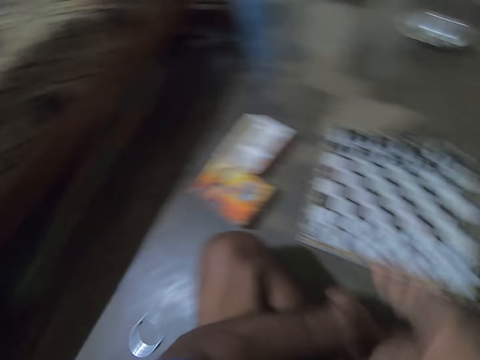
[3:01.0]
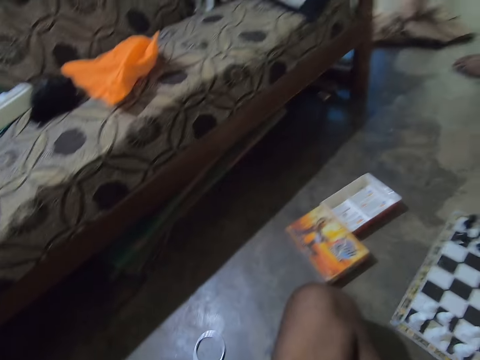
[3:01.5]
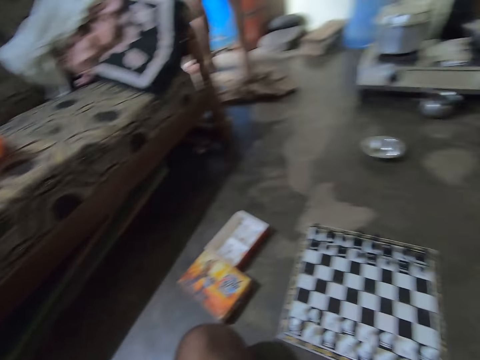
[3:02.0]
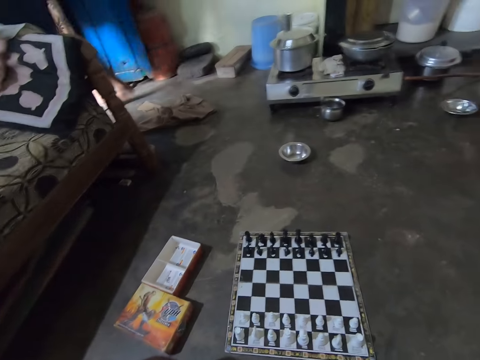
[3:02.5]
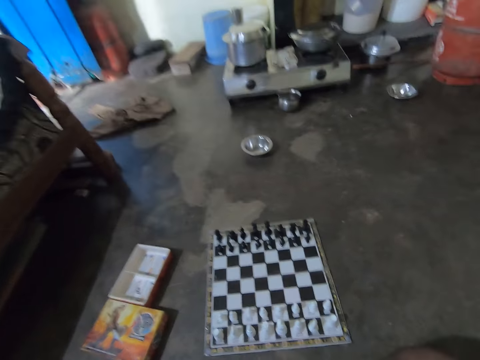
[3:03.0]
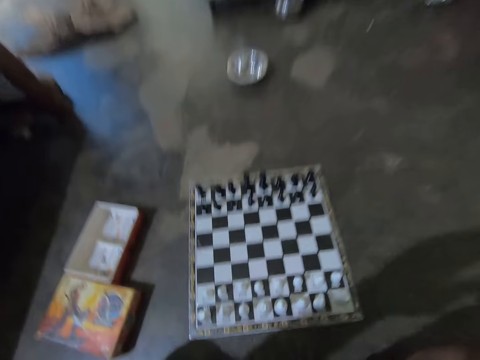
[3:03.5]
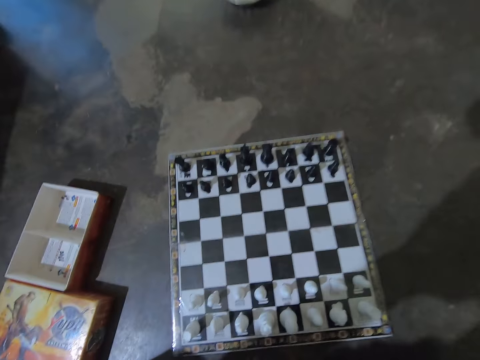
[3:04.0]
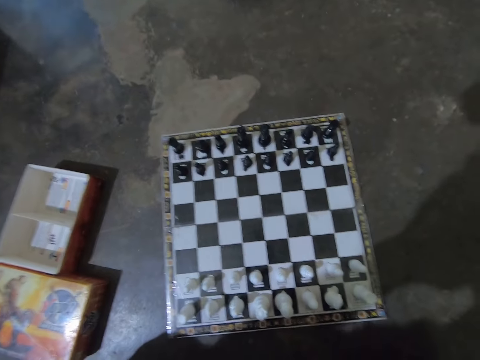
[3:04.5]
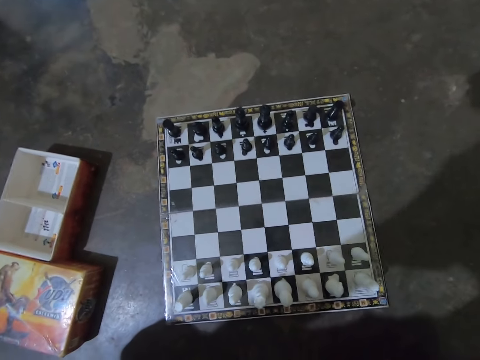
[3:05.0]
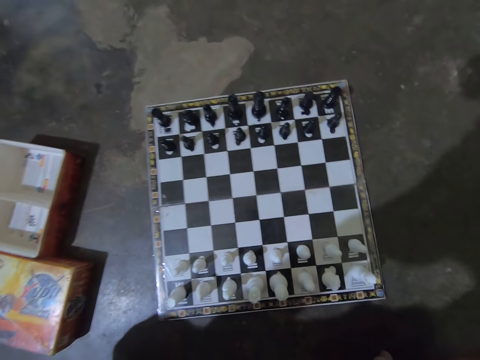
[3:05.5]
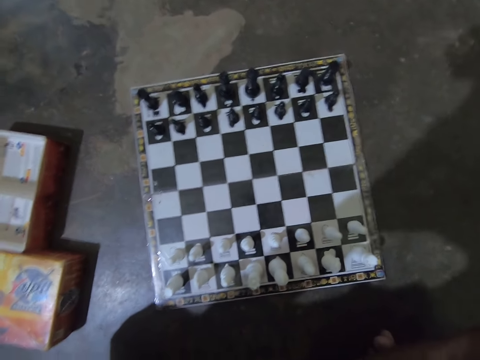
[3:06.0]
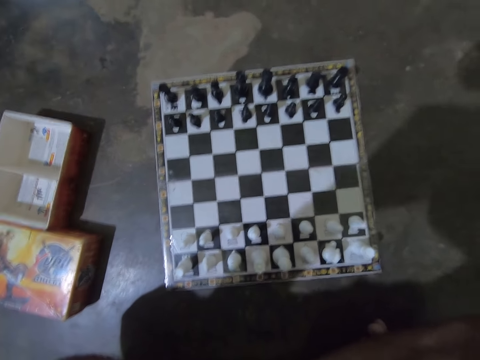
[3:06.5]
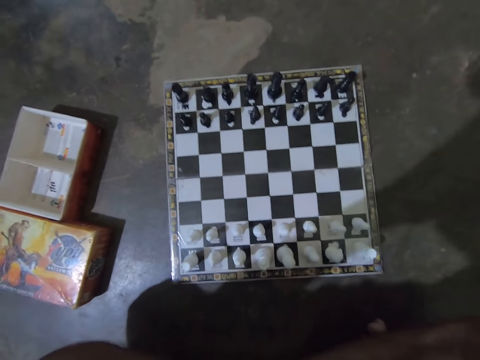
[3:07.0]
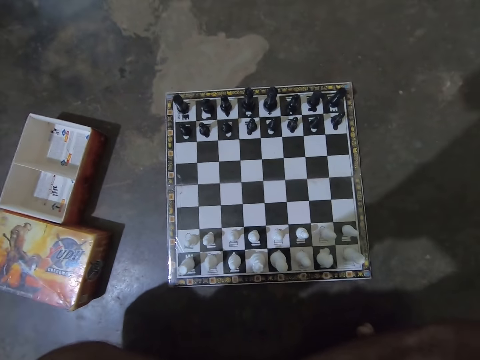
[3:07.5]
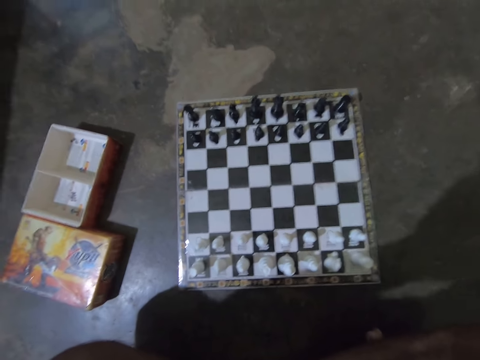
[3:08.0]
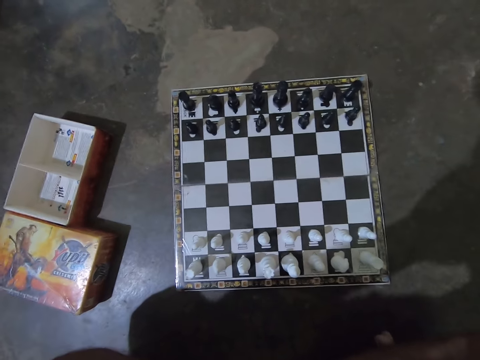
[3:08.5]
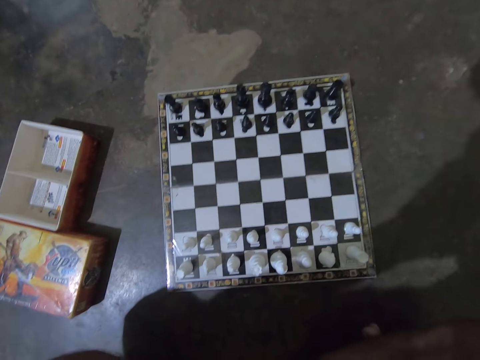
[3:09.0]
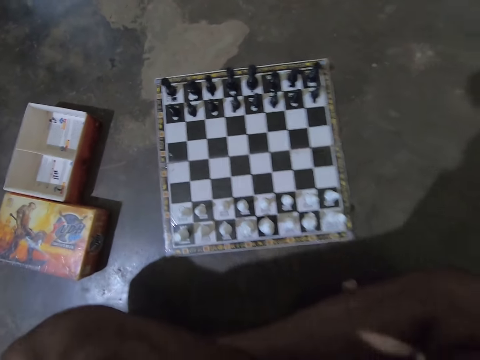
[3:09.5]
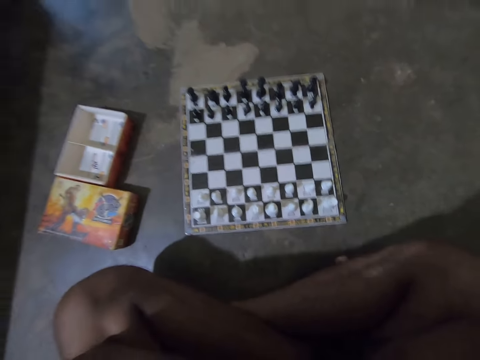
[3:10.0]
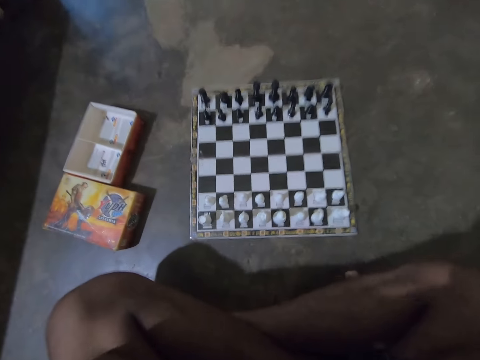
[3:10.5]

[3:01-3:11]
The camera wearer touches his face briefly with his right hand. He lifts up a hand. He looks around a room. A man walks out of the room. The camera wearer looks at a chess board on the floor.

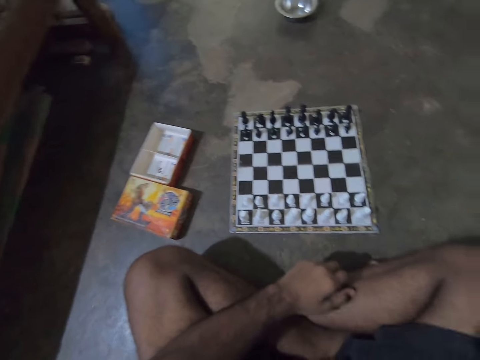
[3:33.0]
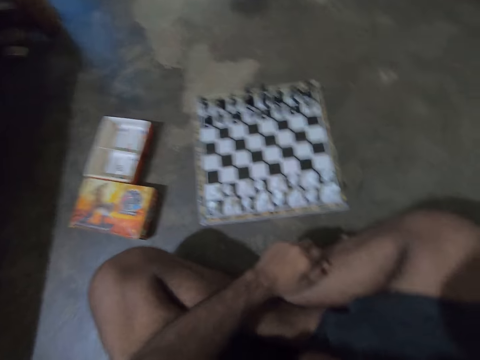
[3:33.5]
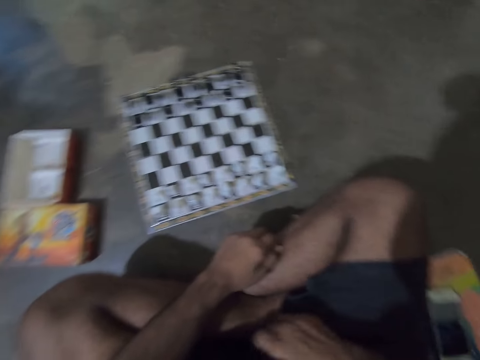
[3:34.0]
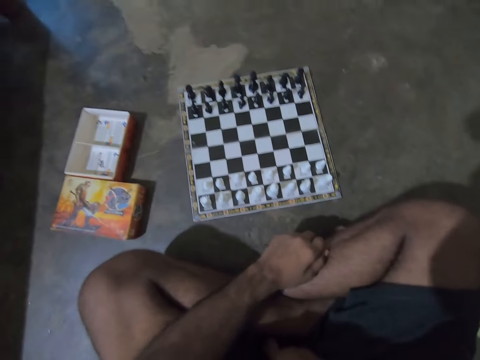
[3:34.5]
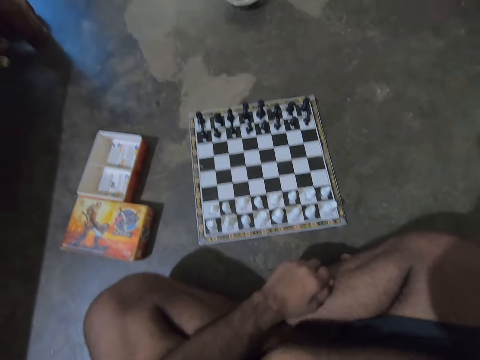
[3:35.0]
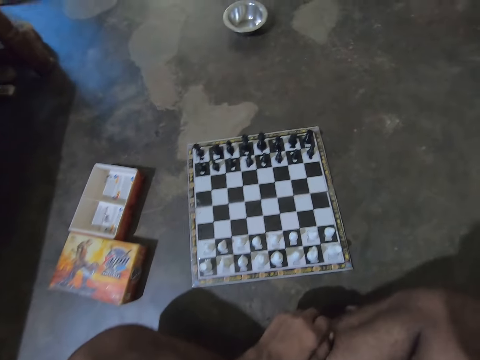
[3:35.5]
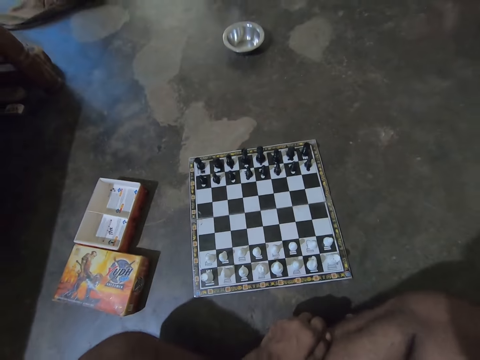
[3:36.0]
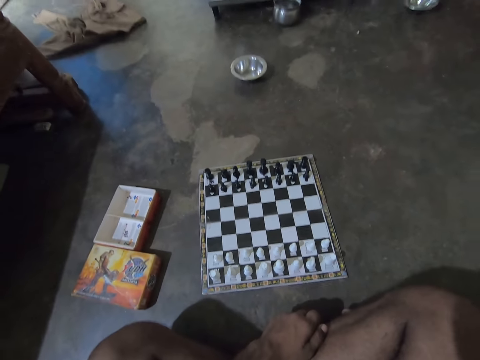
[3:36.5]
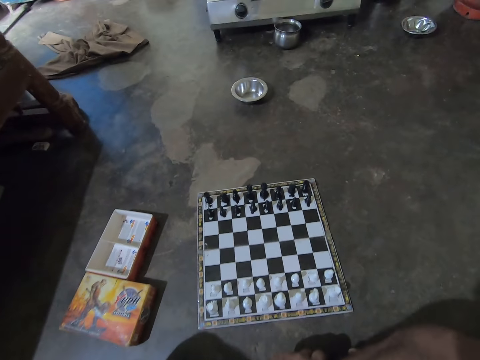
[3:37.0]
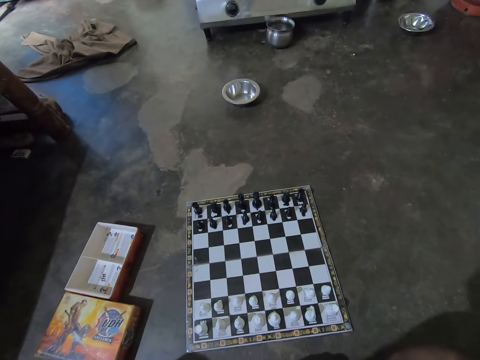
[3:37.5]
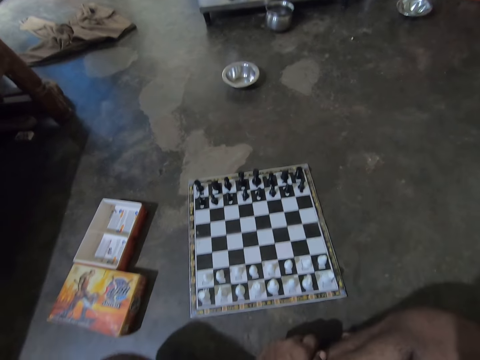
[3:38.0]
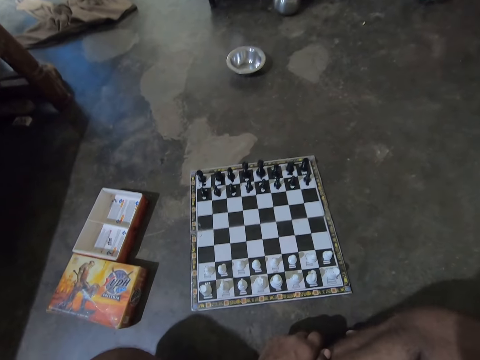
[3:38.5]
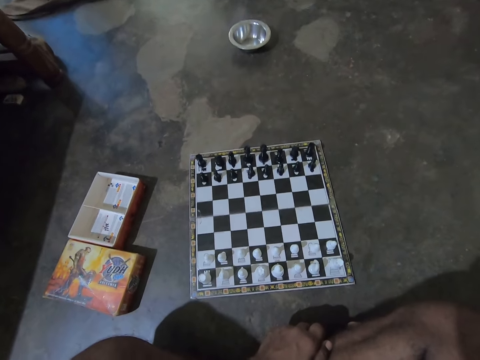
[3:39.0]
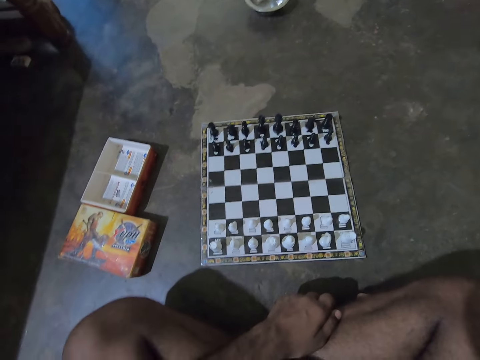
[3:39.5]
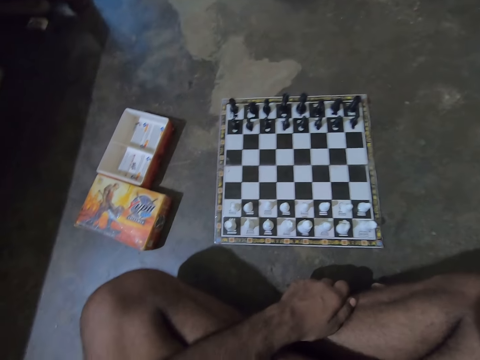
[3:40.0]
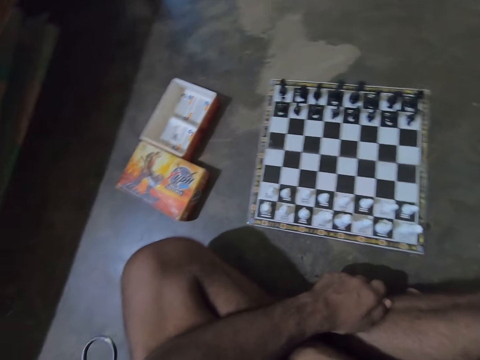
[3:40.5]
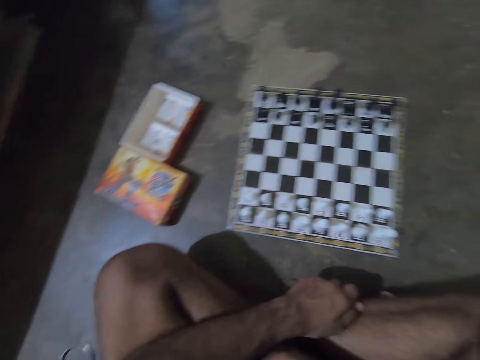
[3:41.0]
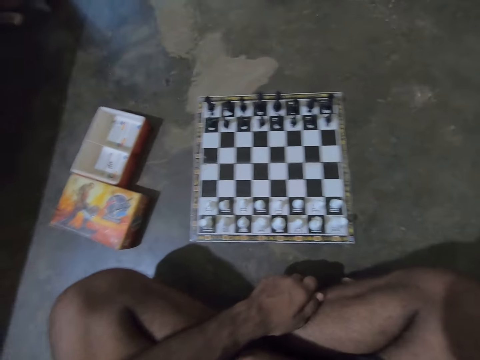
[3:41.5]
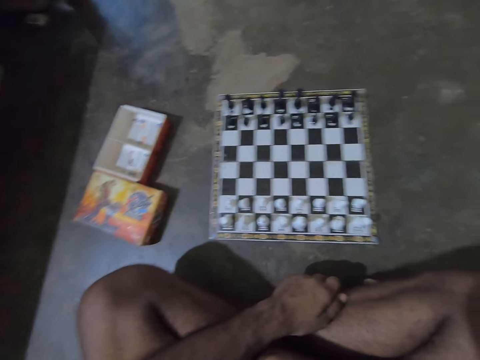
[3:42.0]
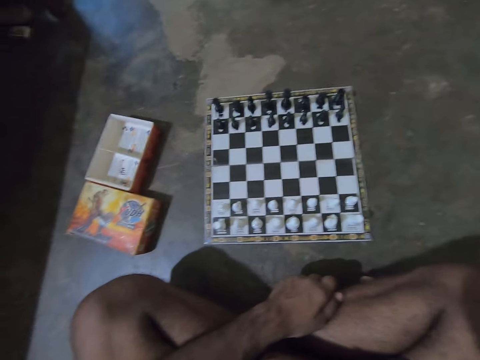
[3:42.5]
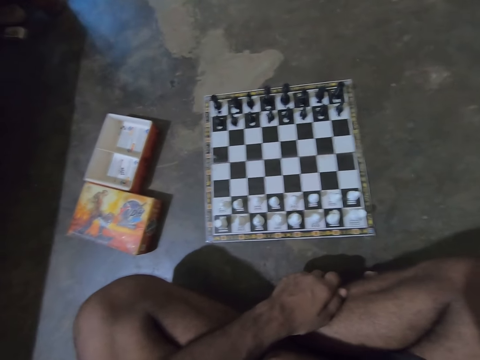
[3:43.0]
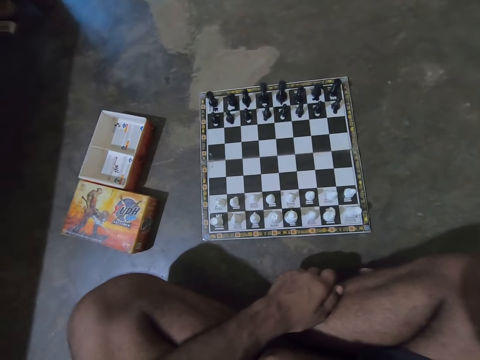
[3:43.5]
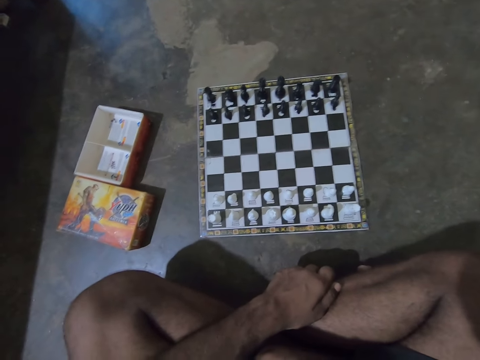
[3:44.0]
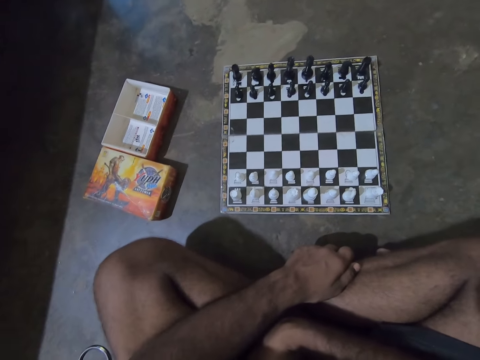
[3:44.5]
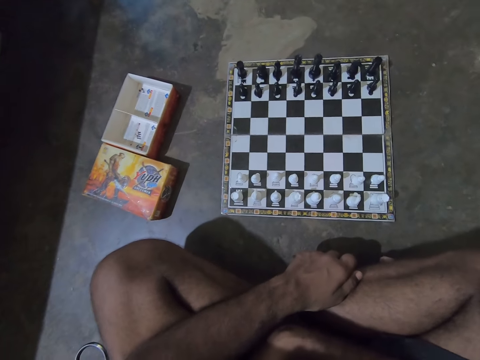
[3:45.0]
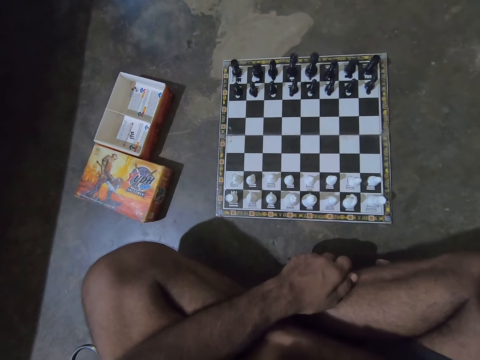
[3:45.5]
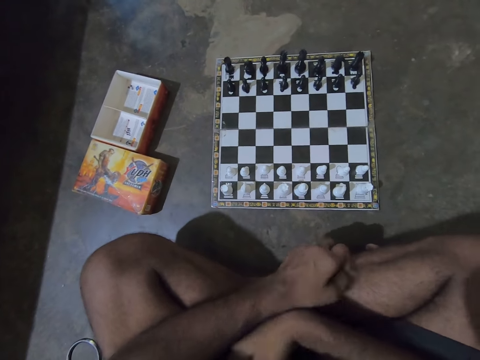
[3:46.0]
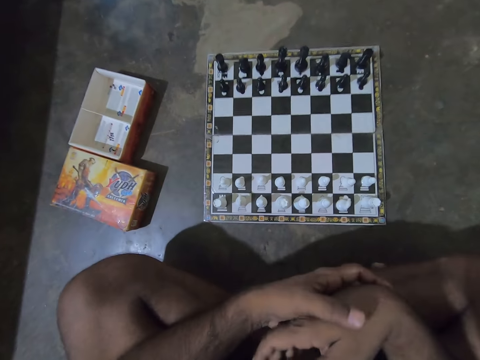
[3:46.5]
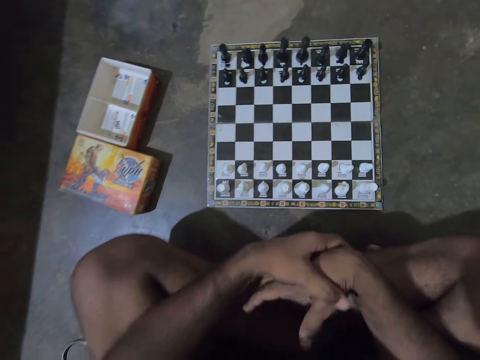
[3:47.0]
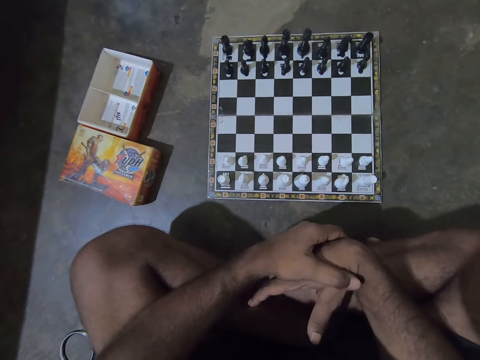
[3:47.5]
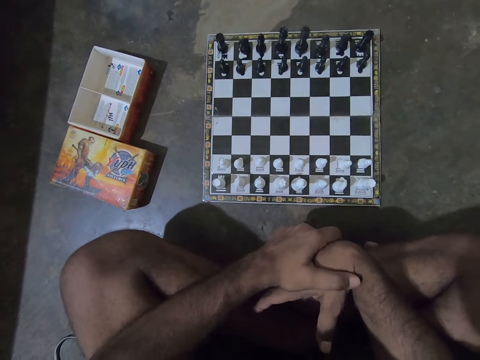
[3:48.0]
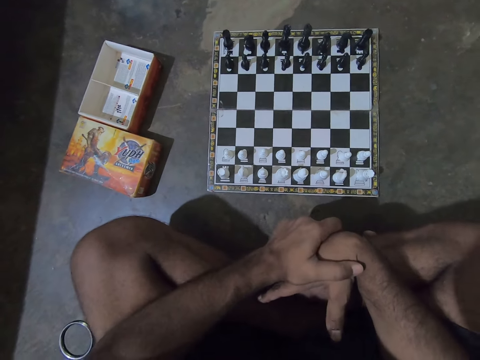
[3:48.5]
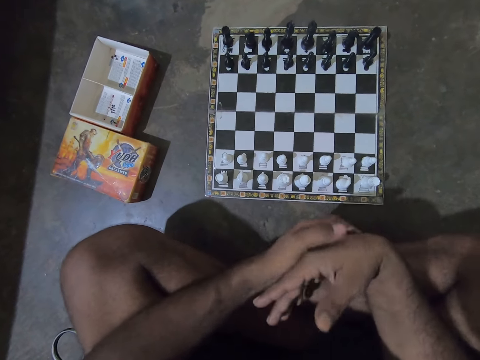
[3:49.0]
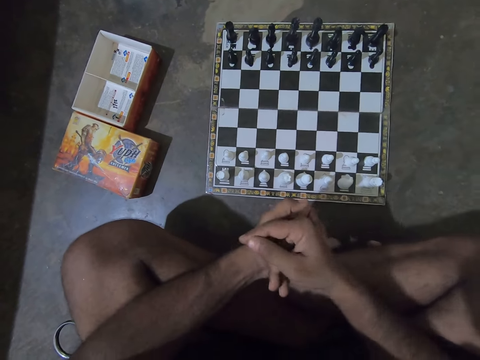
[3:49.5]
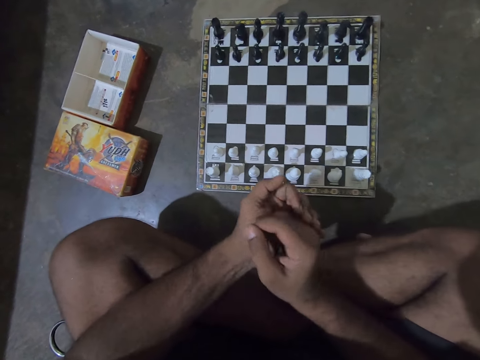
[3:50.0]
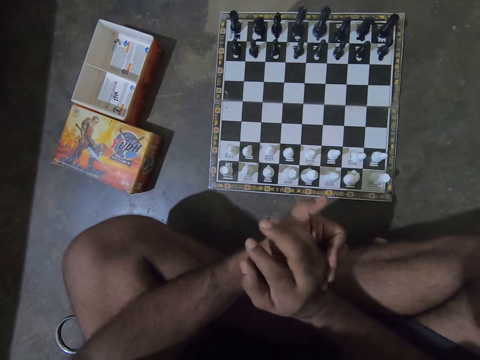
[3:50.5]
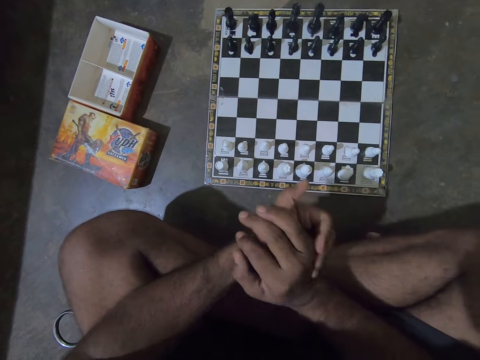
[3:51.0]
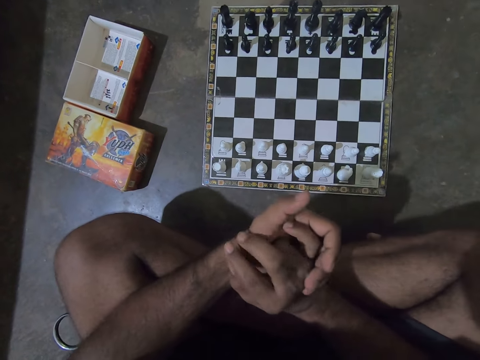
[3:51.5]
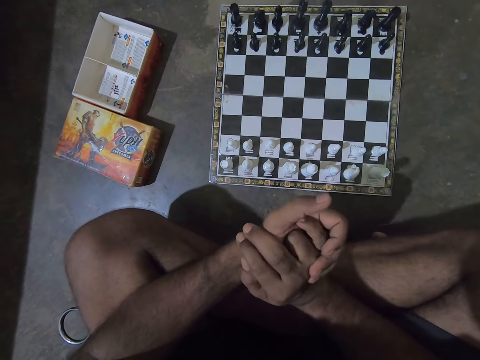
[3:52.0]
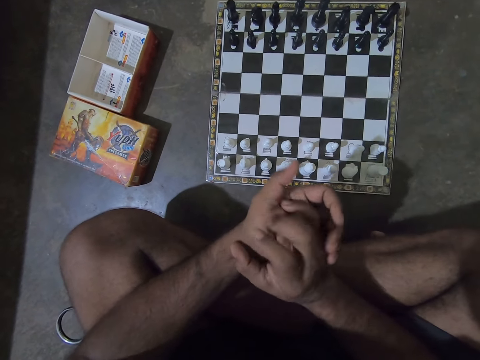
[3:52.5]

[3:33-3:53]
The camera wearer rubs a leg with a hand. He looks at a chess board on the floor. He folds his hands together.
